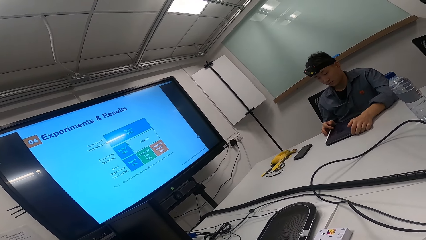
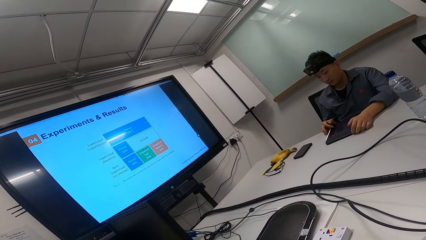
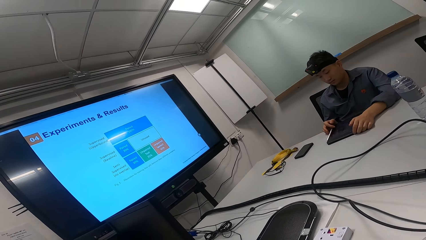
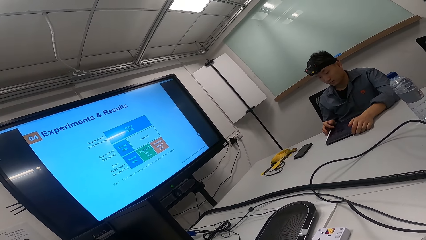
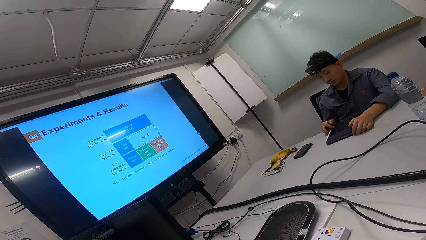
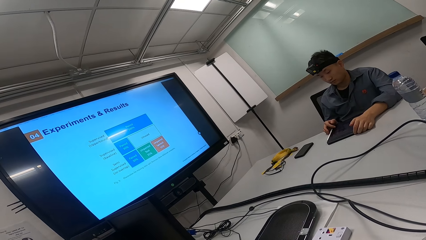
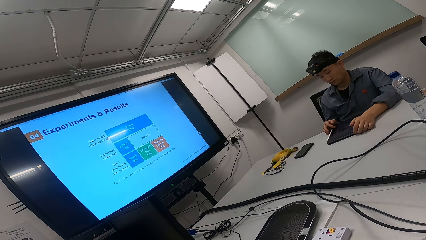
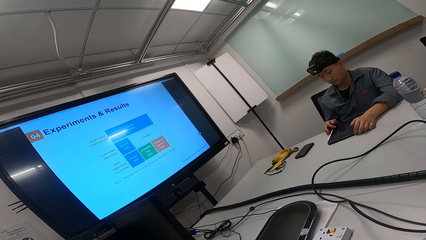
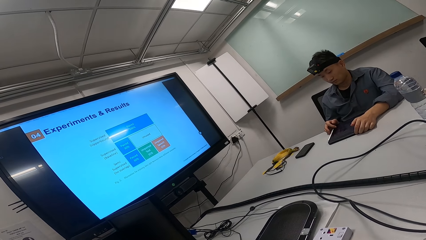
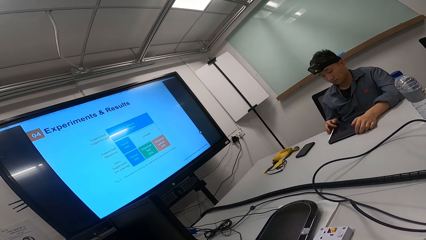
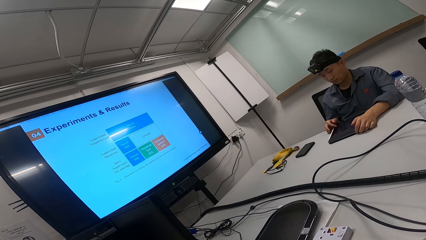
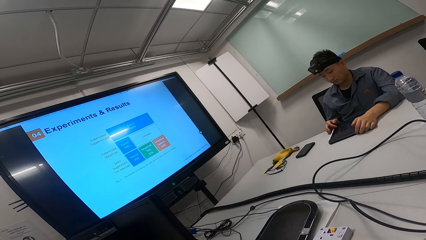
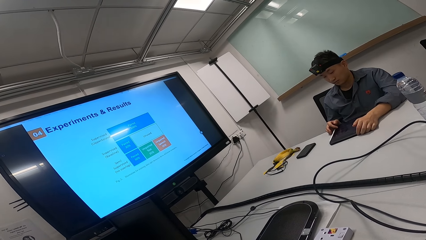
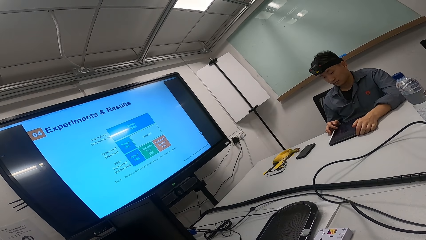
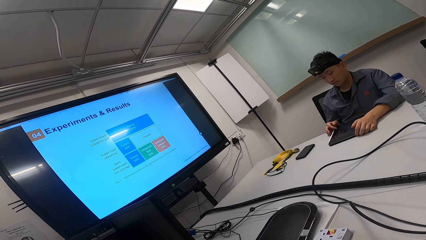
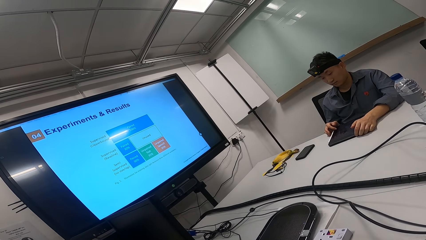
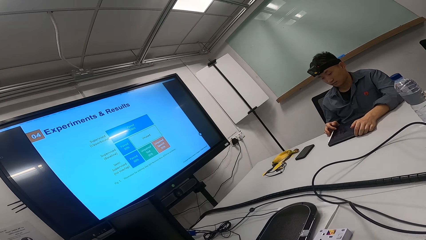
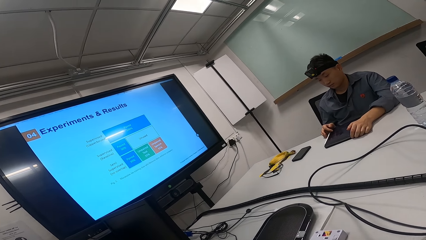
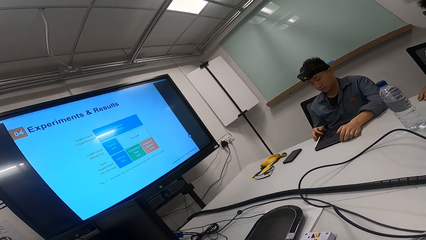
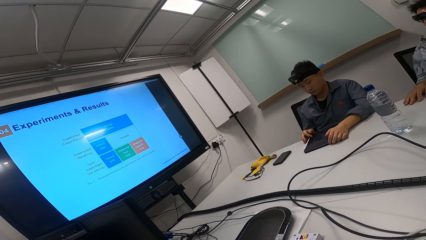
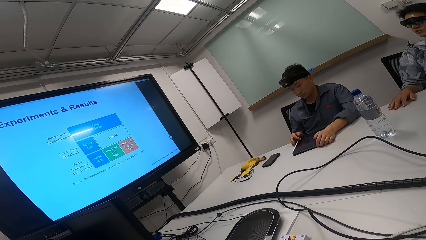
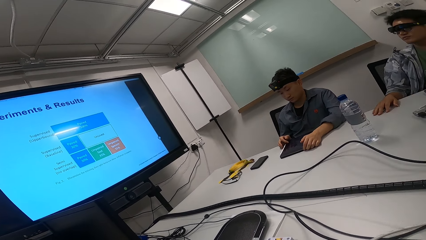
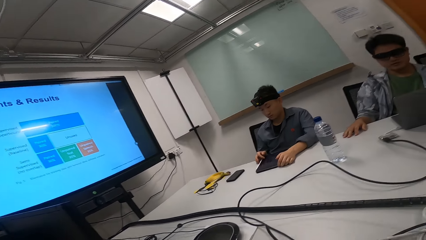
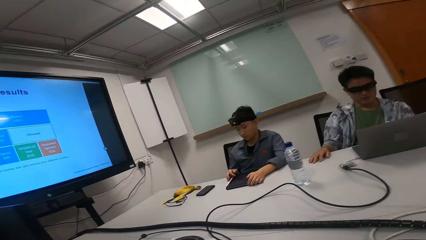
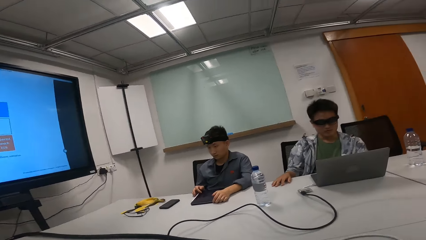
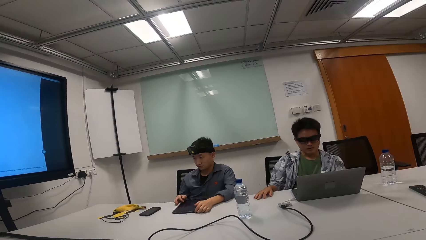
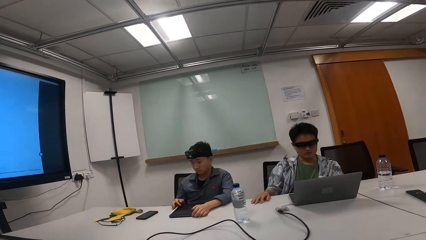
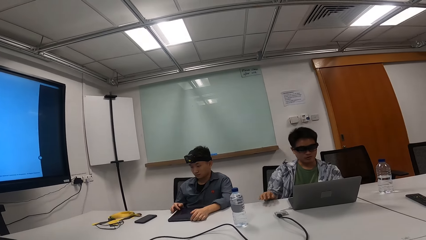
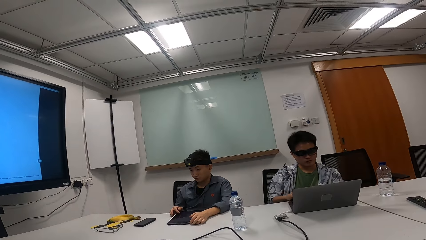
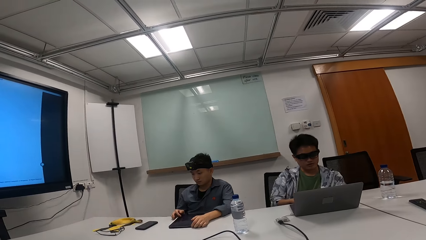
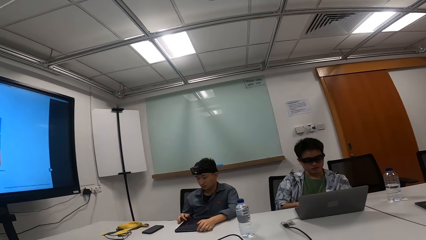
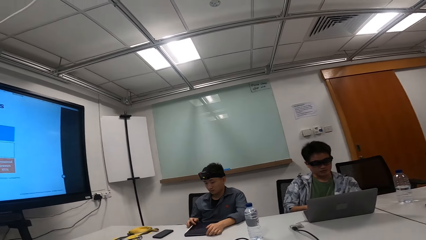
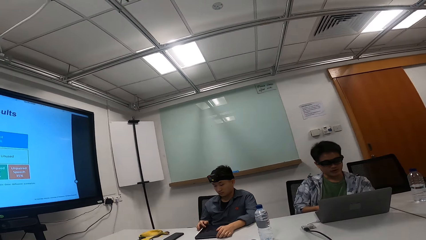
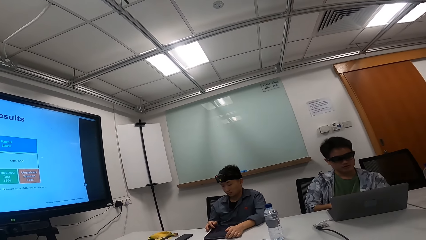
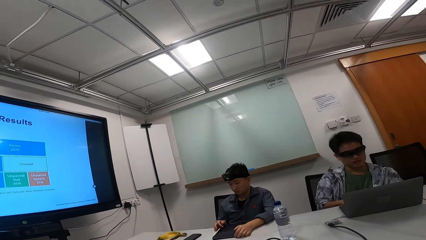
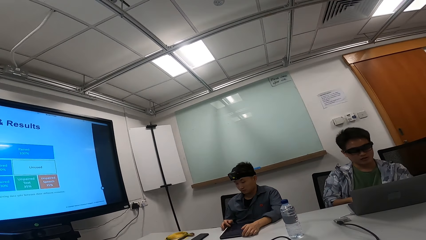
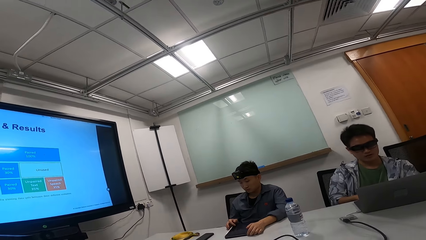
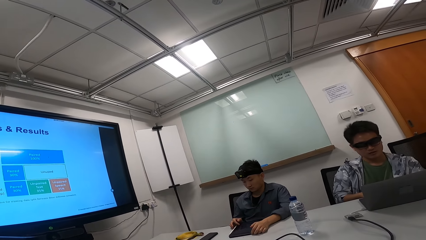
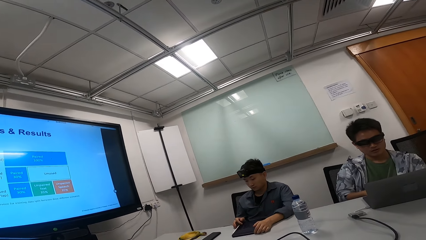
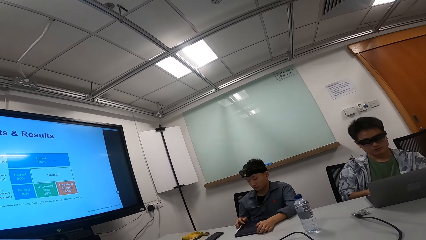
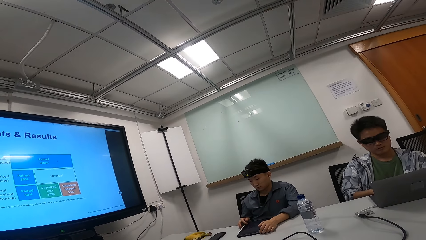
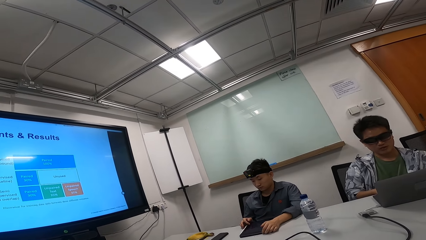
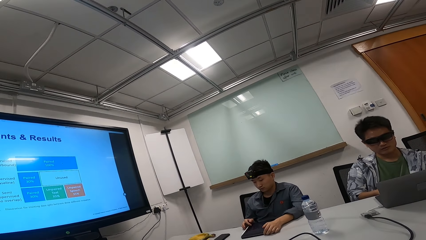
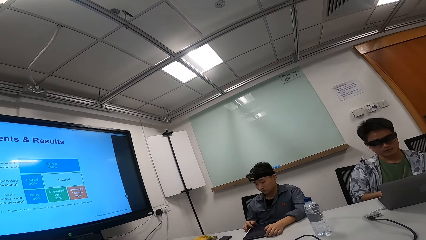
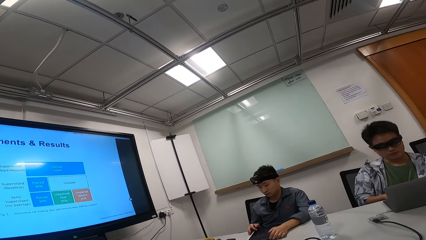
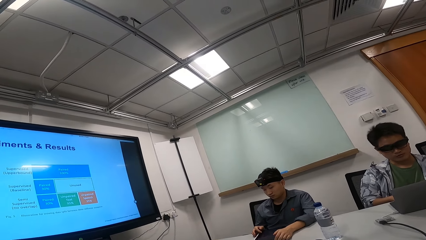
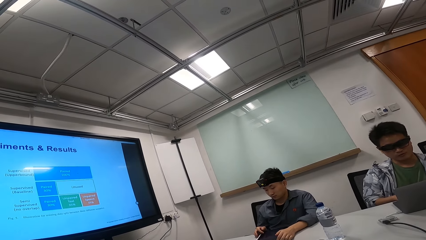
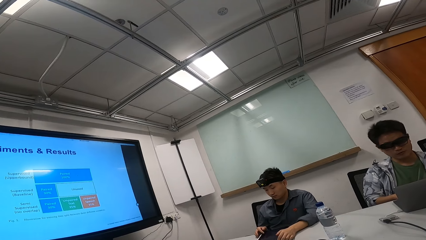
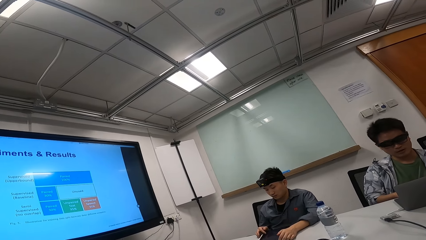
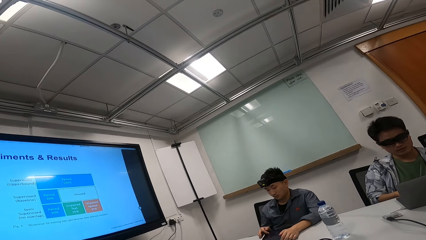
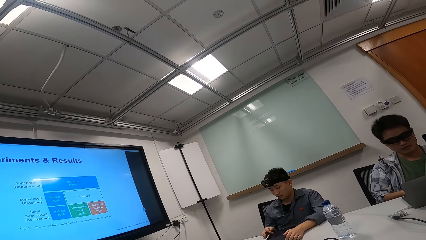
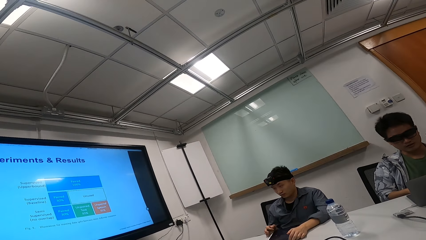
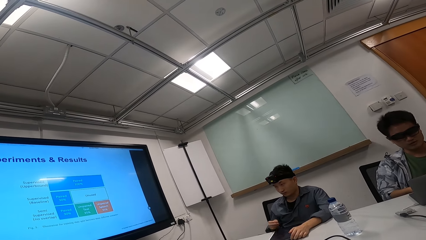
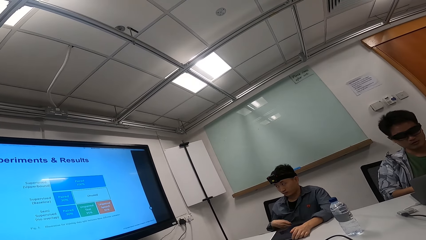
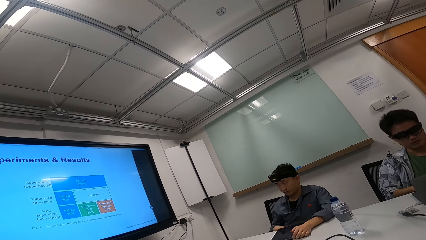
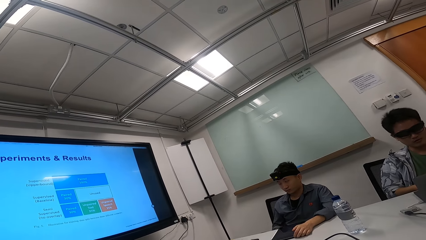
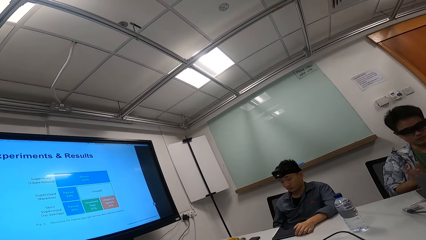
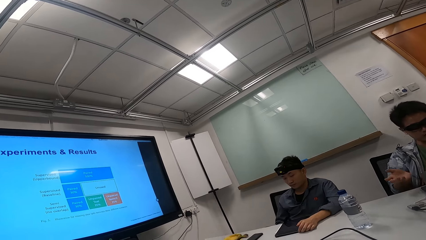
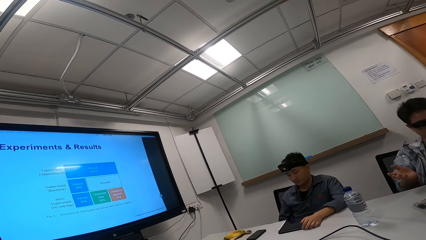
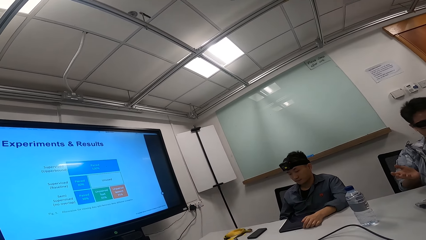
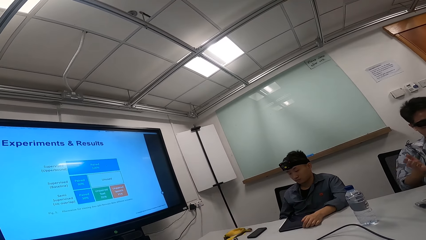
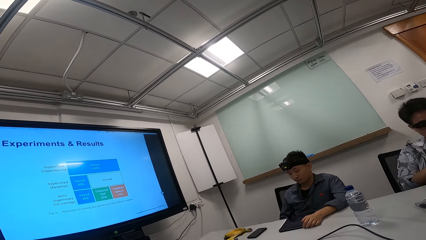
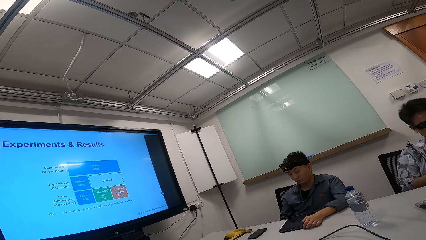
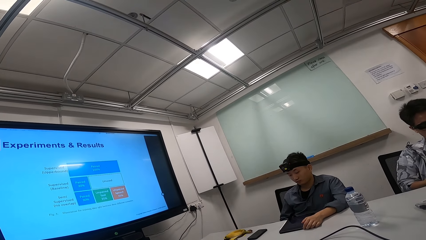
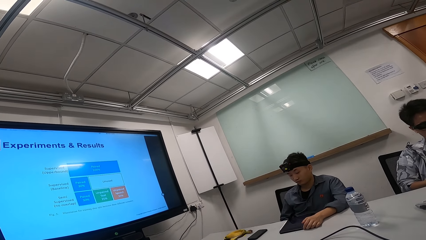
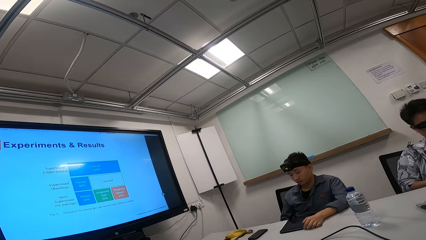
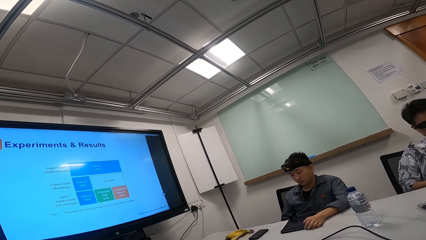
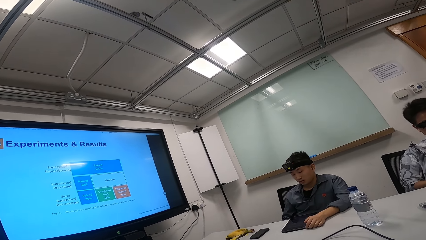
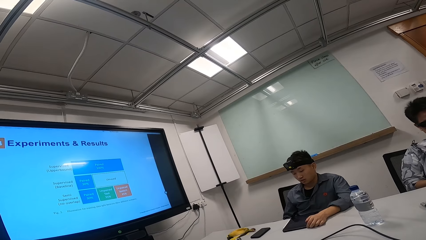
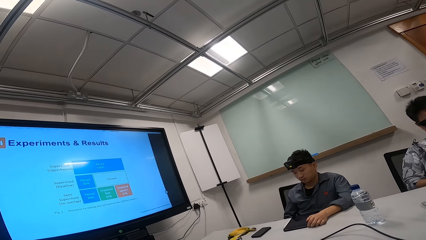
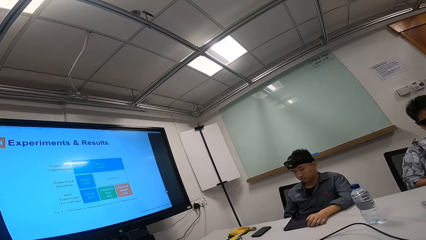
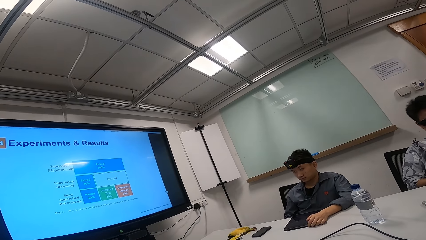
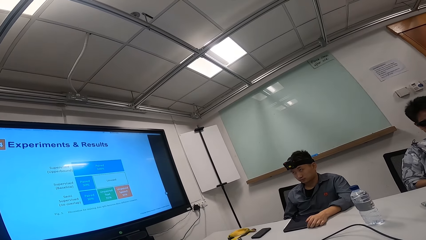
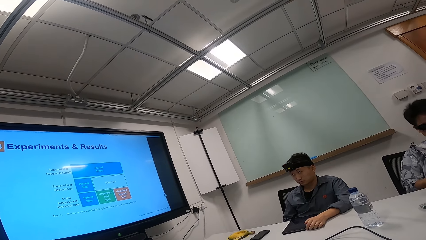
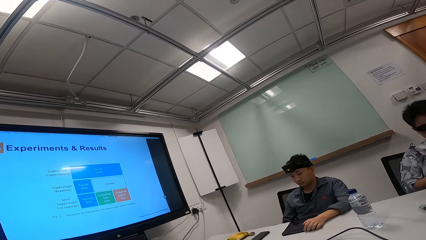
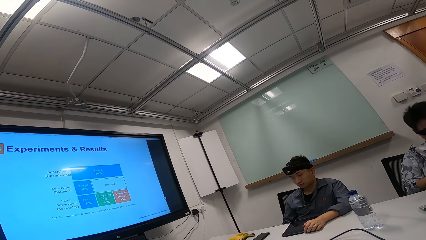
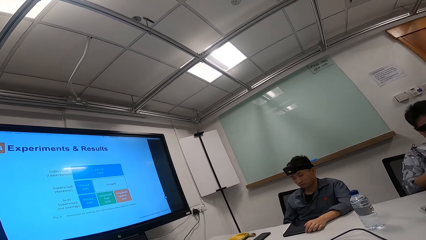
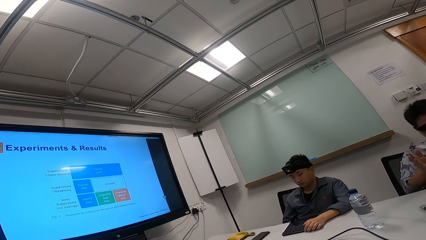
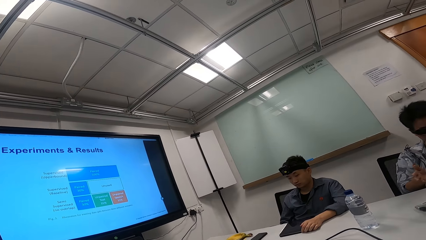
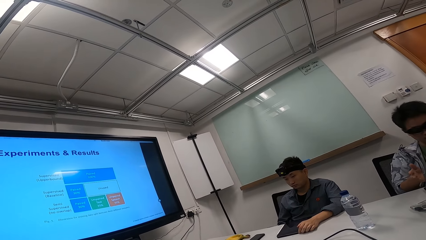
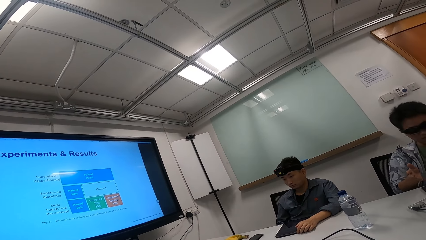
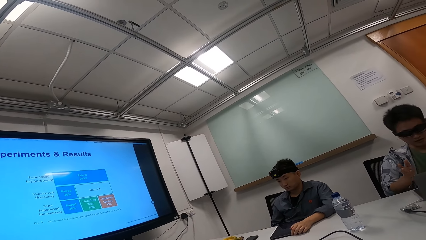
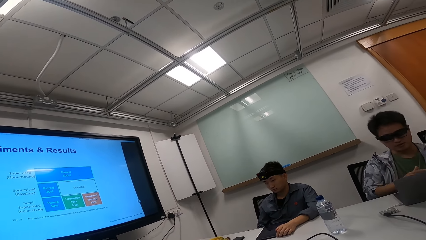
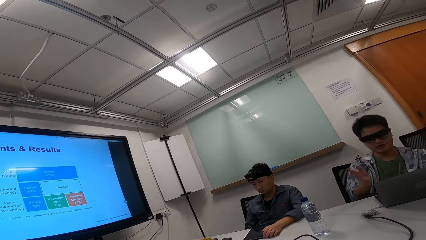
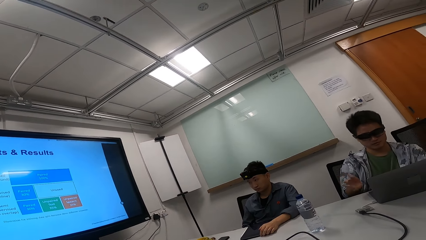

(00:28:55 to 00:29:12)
A man scrolls on the tablet. The camera wearer looks around. The man reads on the laptop. He talks while scrolling the phone.
